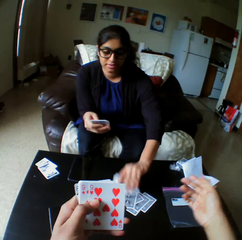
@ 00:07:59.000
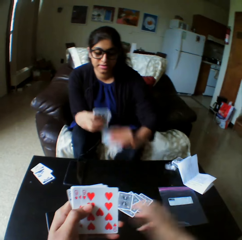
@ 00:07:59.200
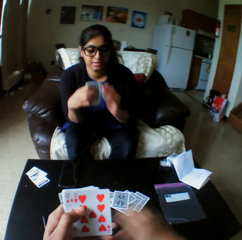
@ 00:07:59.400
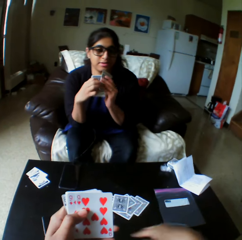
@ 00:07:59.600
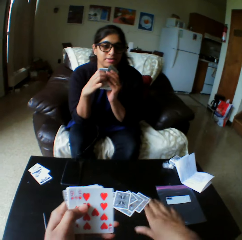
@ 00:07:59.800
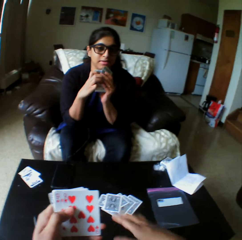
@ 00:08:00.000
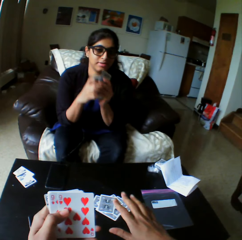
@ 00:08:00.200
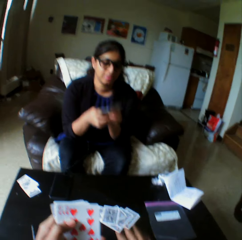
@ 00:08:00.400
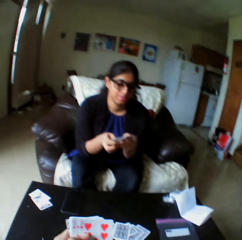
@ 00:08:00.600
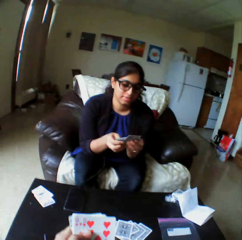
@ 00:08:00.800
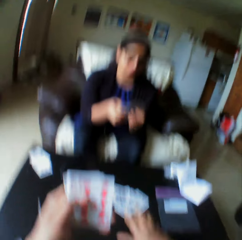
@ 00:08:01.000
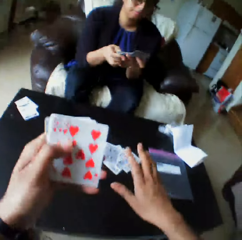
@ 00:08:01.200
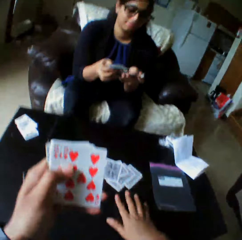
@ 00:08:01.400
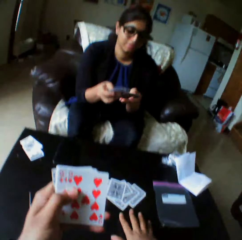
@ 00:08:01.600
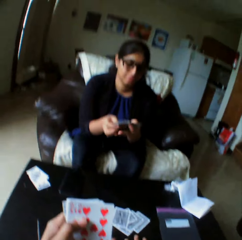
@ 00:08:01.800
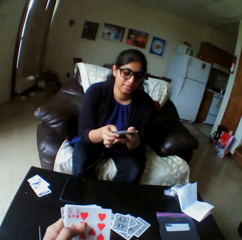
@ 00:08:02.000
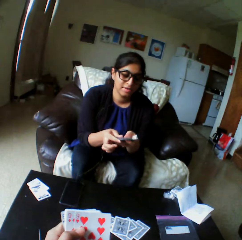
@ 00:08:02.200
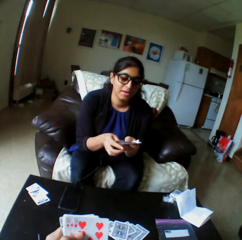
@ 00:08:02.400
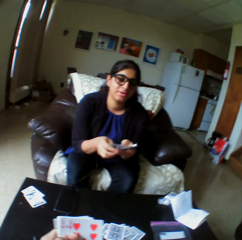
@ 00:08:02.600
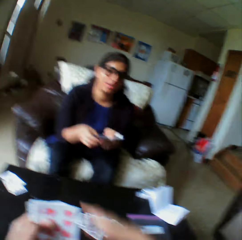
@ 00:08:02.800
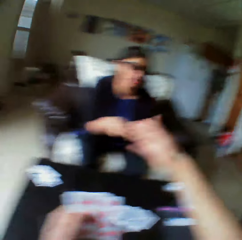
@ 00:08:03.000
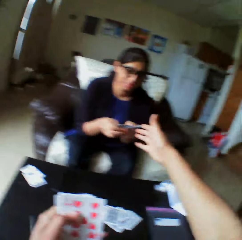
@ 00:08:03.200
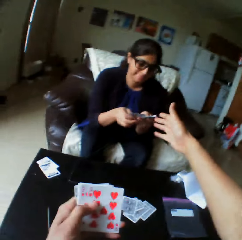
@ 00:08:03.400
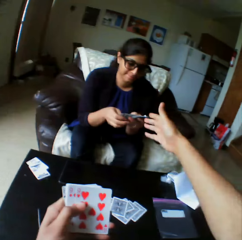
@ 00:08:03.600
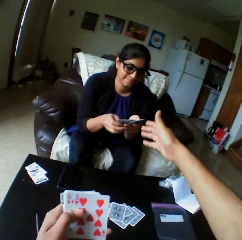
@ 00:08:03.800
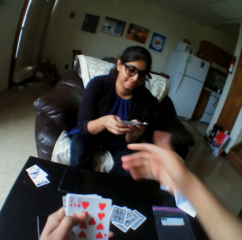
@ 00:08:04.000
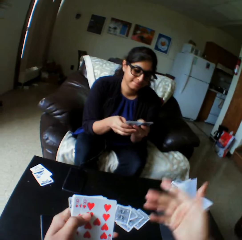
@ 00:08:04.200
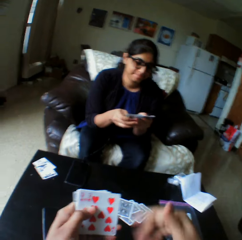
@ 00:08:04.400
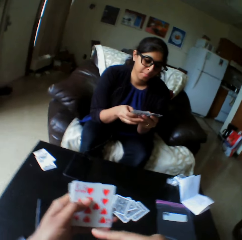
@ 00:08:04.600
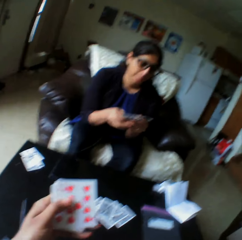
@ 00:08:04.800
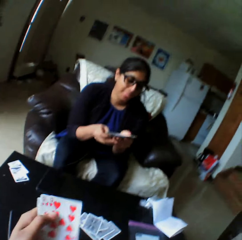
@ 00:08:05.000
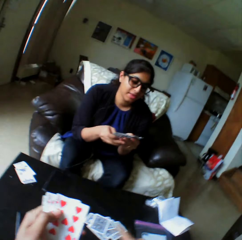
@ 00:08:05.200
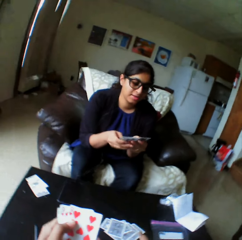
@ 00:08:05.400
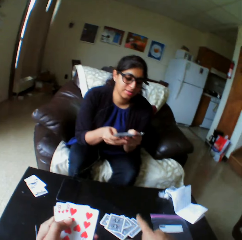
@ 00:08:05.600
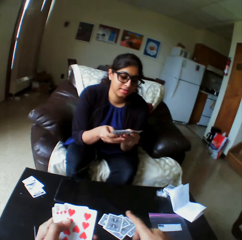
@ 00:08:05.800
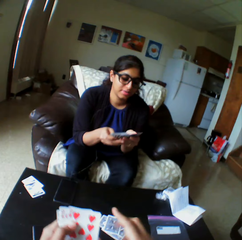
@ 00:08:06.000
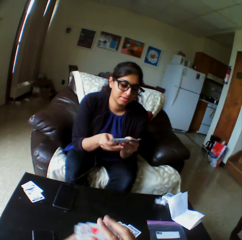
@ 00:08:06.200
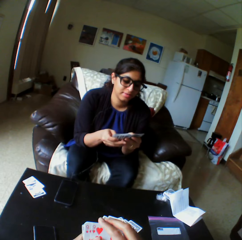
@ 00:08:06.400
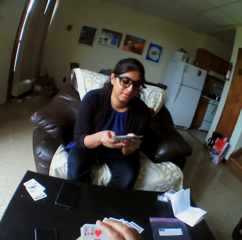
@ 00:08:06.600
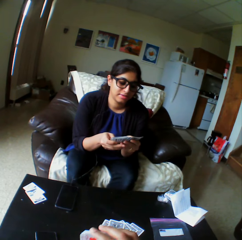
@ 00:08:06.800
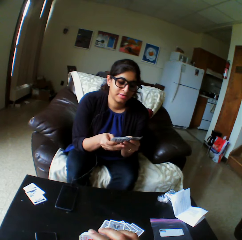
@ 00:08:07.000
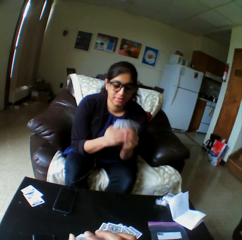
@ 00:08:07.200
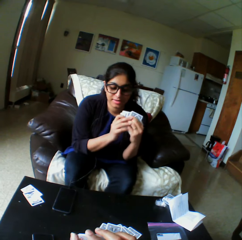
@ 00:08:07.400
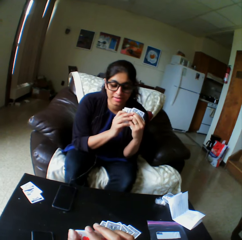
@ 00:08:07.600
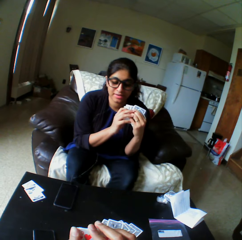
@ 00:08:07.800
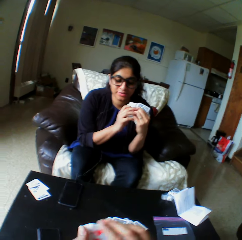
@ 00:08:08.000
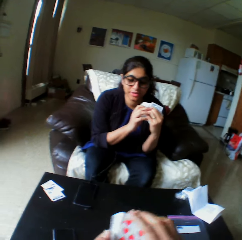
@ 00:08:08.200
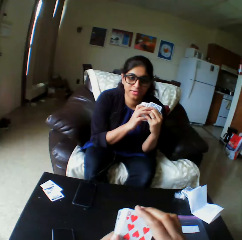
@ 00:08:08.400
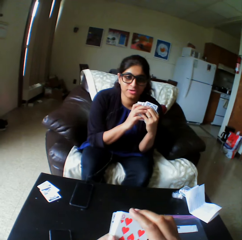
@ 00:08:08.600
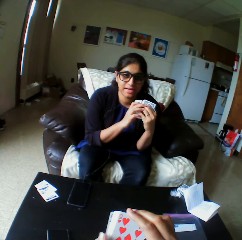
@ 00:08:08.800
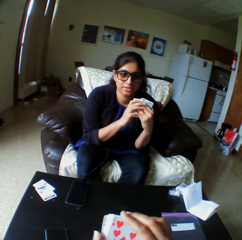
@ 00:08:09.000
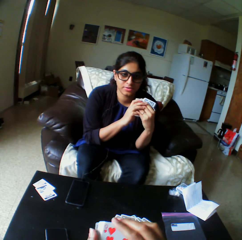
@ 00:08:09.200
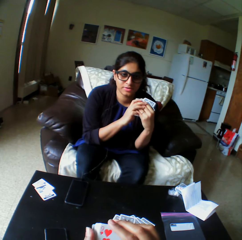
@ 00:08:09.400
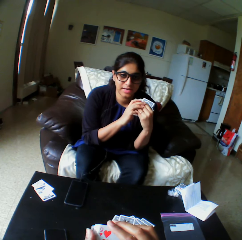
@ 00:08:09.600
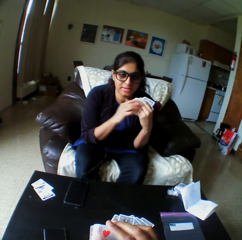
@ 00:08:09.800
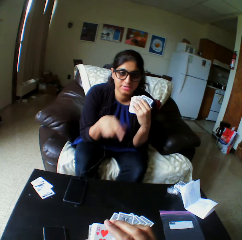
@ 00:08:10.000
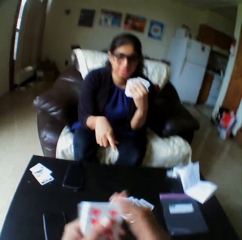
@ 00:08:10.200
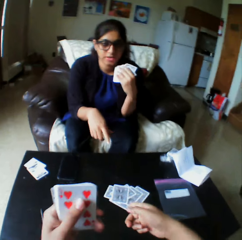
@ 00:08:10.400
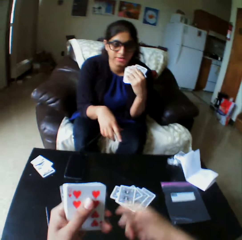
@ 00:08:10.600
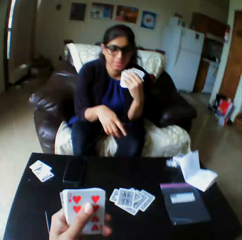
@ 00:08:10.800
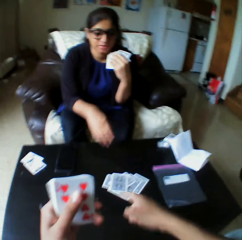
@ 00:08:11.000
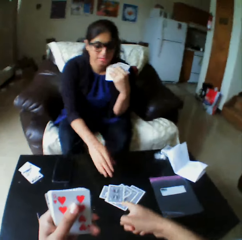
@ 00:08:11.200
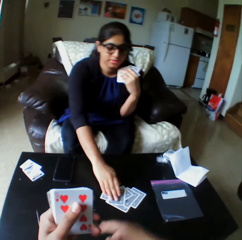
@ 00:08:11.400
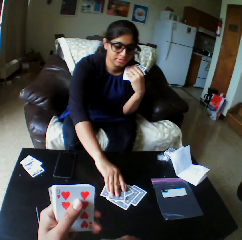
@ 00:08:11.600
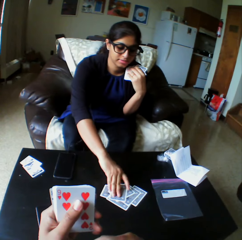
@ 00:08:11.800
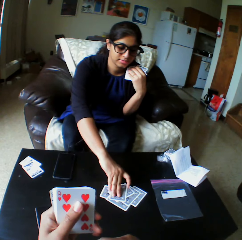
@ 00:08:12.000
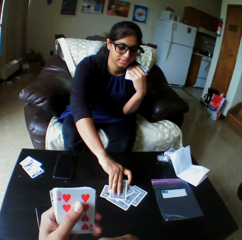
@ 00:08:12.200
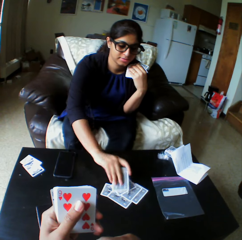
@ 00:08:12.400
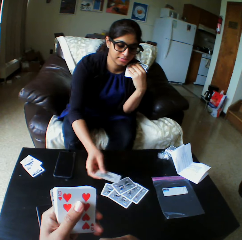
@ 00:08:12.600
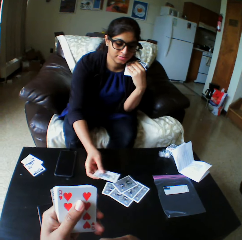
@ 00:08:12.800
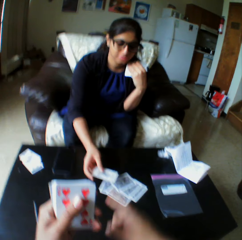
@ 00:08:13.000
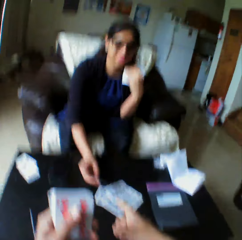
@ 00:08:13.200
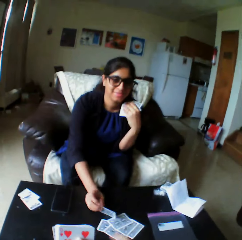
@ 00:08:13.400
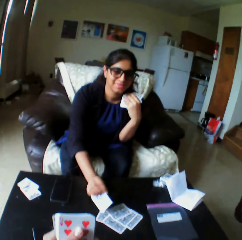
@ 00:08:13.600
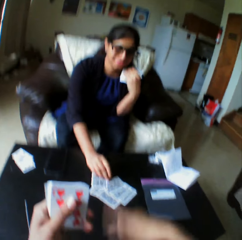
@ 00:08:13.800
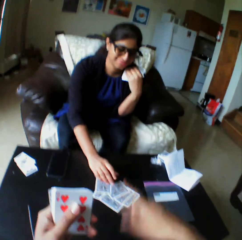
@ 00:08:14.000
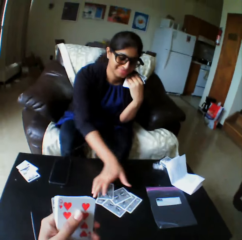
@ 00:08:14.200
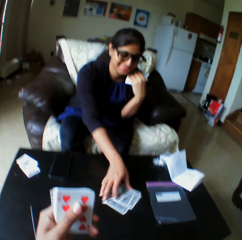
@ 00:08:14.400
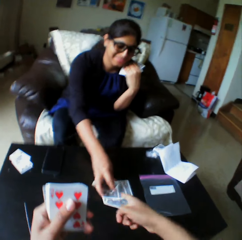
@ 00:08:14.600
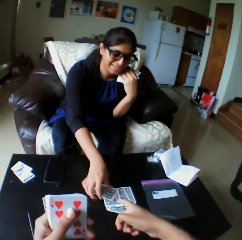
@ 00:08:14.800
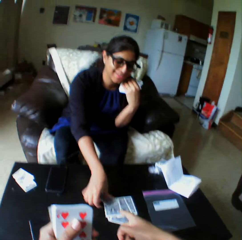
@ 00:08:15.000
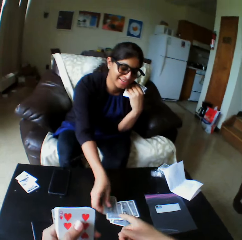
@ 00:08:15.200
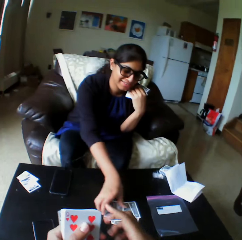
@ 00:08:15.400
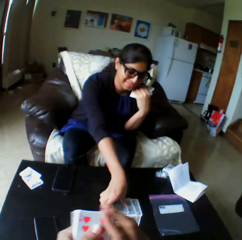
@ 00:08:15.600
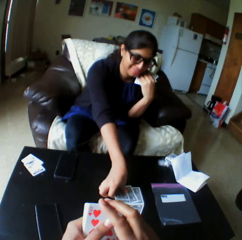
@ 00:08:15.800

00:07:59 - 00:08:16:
A woman picks cards with the left hand. The camera wearer rotates his hand. He stretches his hand. The woman selects the play cards and shuffles cards with both hands. She looks at the play cards, points her finger on the play card, and takes the play card. The camera wearer points his finger on the play card. The woman turns the play card.

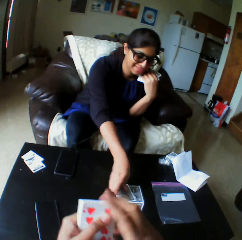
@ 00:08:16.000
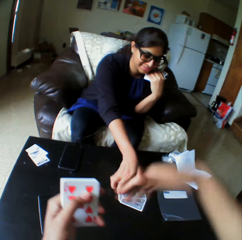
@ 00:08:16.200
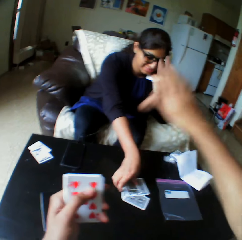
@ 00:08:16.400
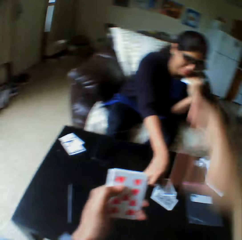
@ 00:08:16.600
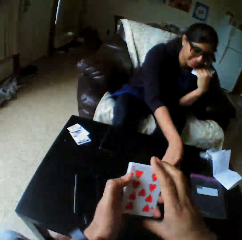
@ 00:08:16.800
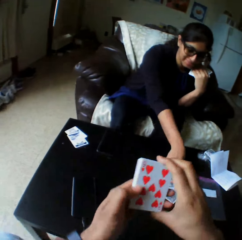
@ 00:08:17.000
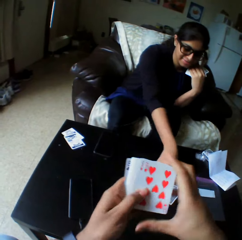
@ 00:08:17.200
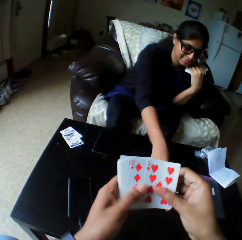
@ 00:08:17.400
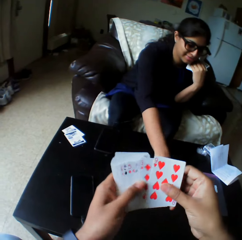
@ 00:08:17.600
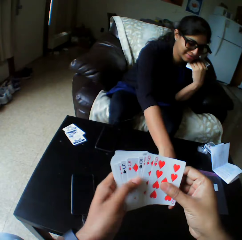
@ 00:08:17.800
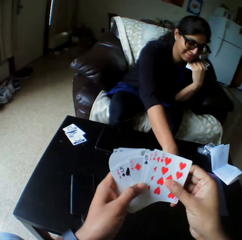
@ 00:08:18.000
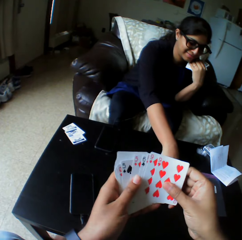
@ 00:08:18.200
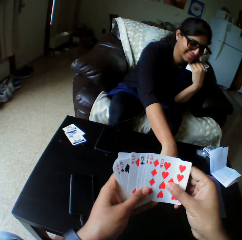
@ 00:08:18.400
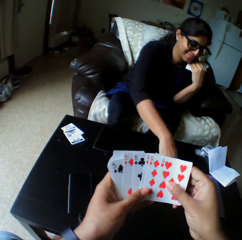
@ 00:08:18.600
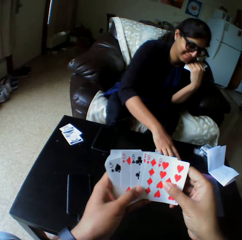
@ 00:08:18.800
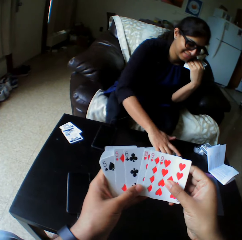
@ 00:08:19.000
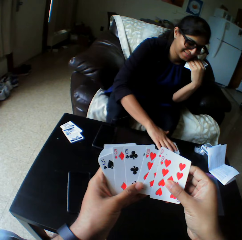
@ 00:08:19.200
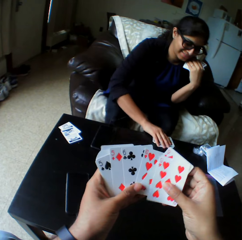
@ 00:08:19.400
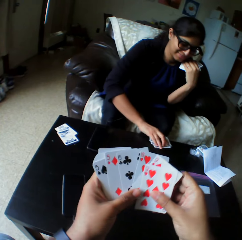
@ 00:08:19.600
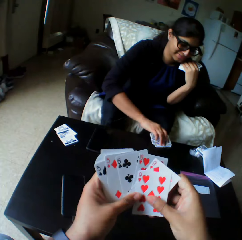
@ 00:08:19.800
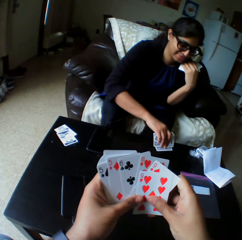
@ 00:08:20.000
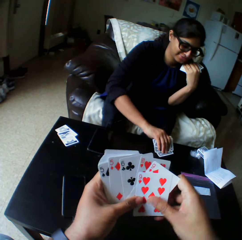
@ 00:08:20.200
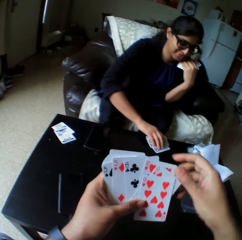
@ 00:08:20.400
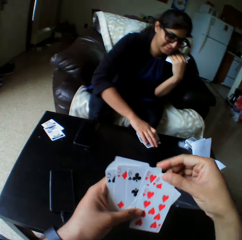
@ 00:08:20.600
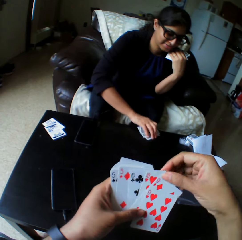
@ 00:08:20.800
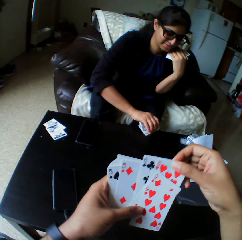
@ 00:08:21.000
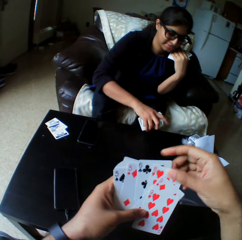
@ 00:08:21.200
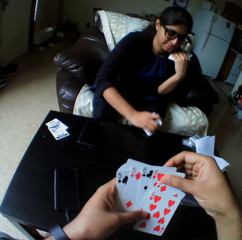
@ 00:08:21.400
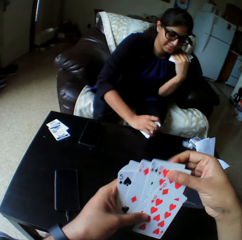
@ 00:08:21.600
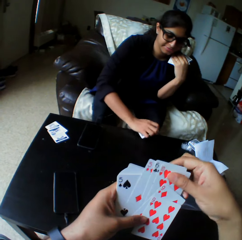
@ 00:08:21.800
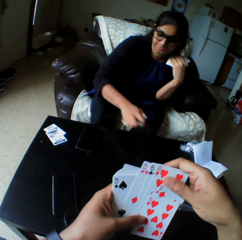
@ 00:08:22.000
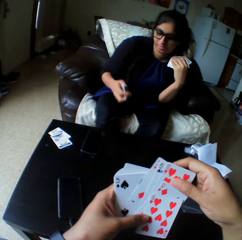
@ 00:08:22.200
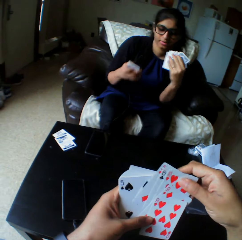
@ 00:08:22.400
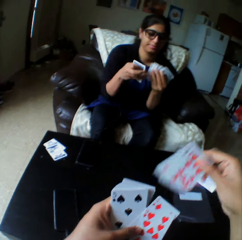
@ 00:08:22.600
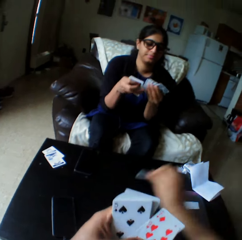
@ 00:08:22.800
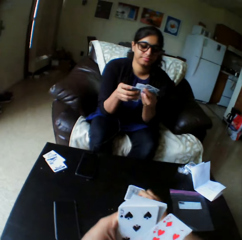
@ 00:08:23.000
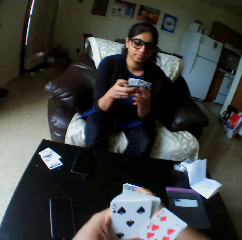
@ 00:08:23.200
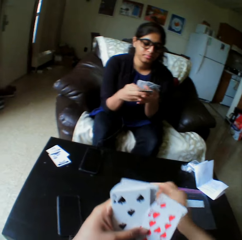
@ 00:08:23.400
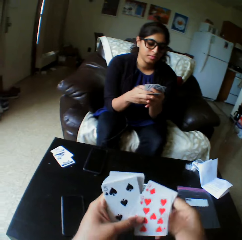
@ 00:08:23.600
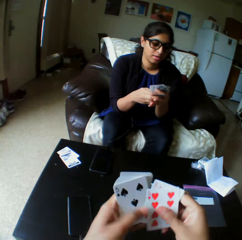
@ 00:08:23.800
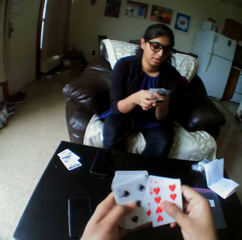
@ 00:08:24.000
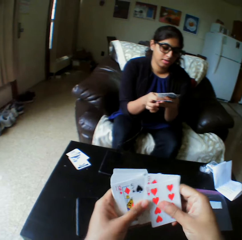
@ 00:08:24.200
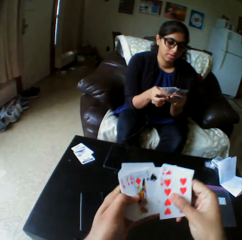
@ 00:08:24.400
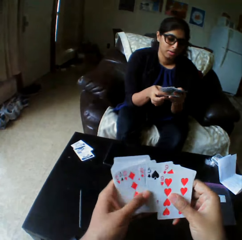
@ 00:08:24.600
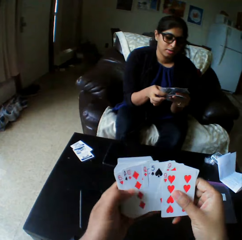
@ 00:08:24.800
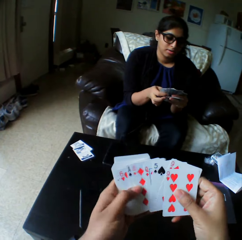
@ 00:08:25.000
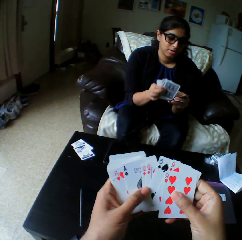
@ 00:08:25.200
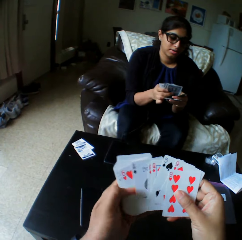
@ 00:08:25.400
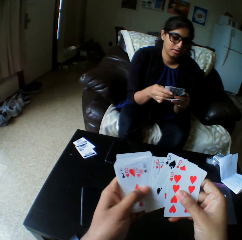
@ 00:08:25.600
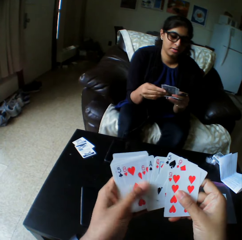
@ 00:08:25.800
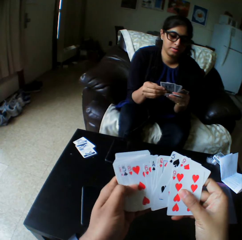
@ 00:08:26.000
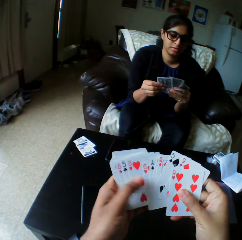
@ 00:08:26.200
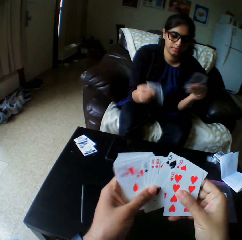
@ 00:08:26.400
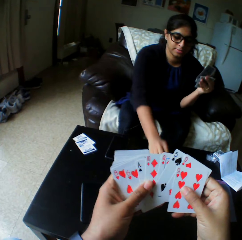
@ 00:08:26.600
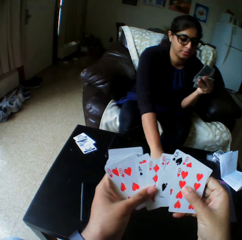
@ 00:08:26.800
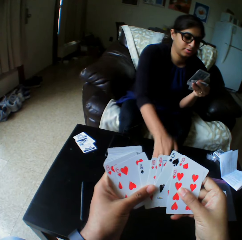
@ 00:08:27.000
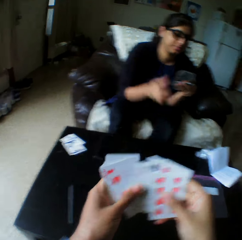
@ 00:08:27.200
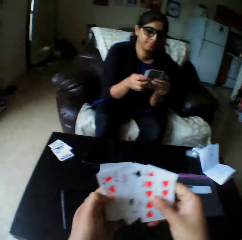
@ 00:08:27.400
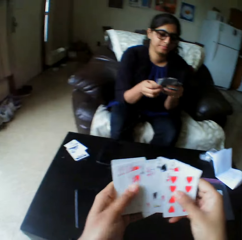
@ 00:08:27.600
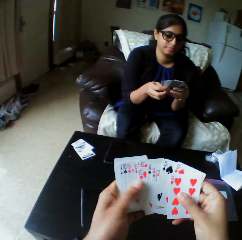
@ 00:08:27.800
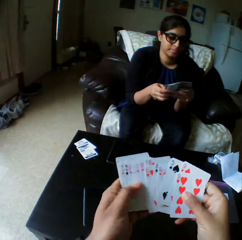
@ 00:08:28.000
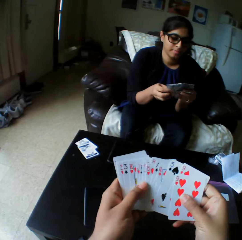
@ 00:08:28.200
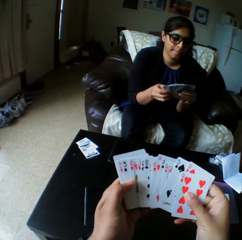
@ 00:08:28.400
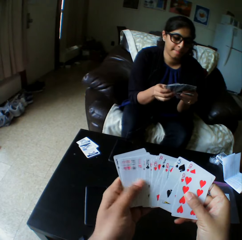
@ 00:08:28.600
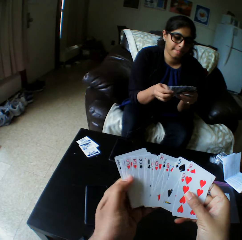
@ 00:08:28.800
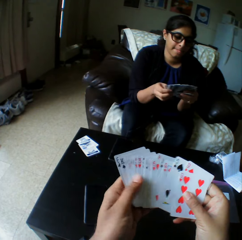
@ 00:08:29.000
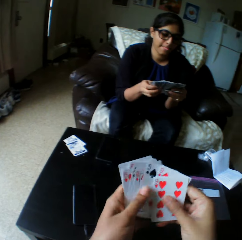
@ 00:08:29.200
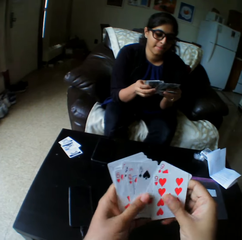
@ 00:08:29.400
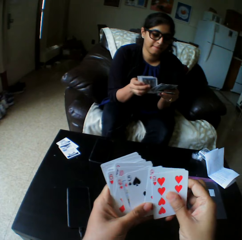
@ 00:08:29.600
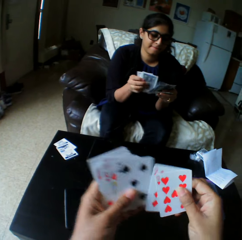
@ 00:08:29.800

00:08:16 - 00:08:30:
A woman takes the play cards on the table. The camera wearer shuffles cards with both hands and selects the play cards. The woman picks cards with the right hand and taps the play cards on the table. The camera wearer drops a card on the table with the right hand. They shuffle cards with both hands. The woman shuffles cards with both hands, selects the play cards, drops cards on the table with the right hand, shuffles cards with both hands, and selects the play cards.
